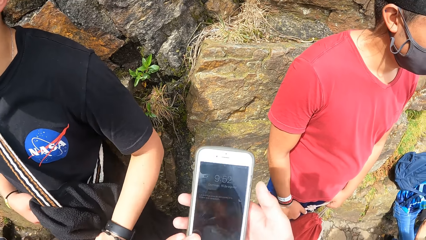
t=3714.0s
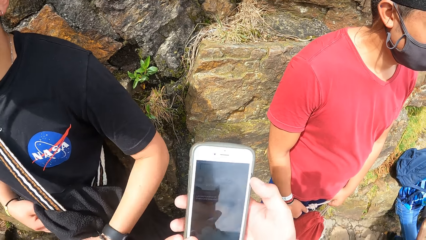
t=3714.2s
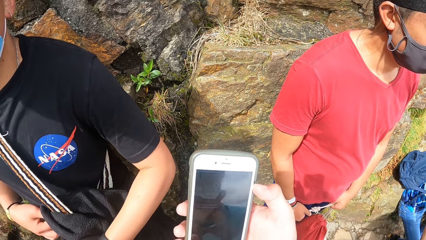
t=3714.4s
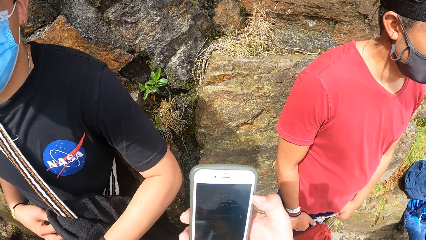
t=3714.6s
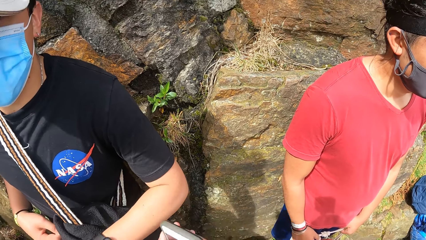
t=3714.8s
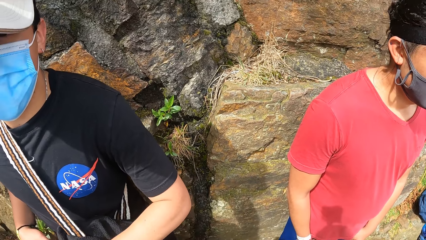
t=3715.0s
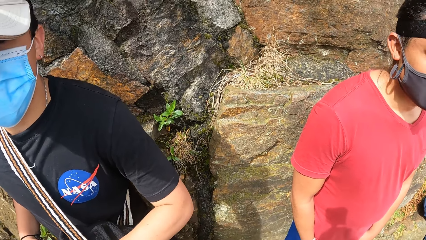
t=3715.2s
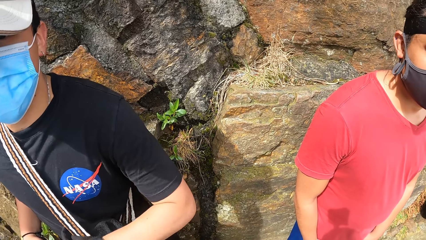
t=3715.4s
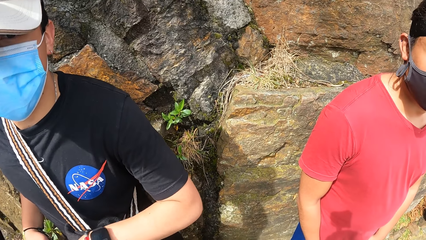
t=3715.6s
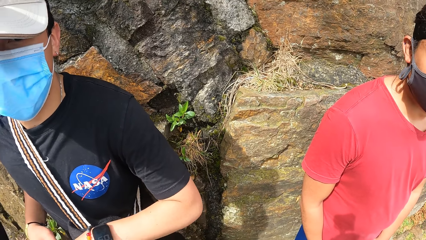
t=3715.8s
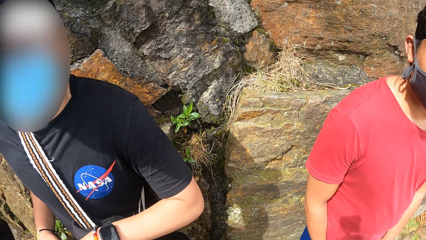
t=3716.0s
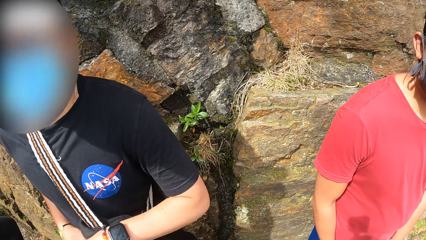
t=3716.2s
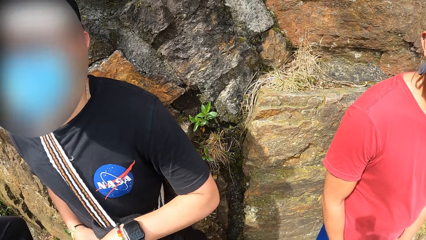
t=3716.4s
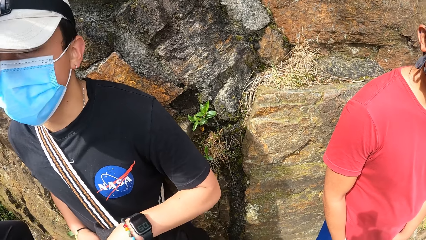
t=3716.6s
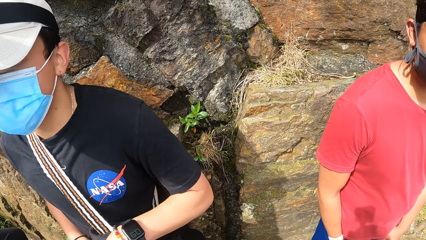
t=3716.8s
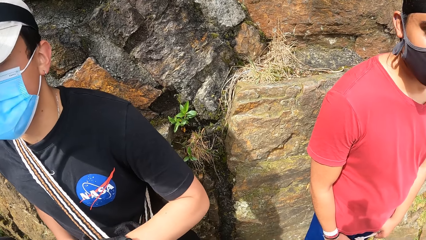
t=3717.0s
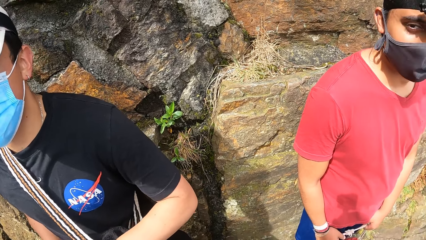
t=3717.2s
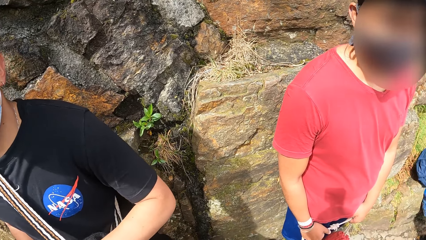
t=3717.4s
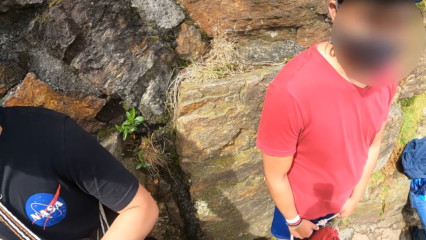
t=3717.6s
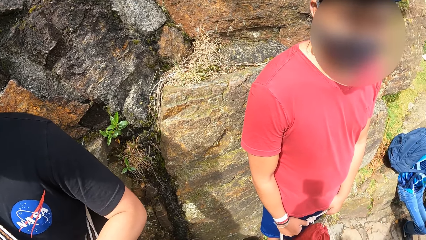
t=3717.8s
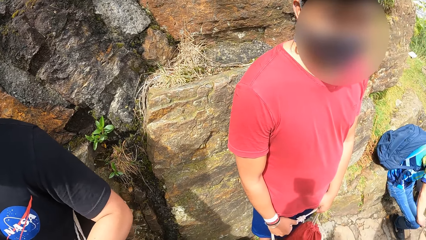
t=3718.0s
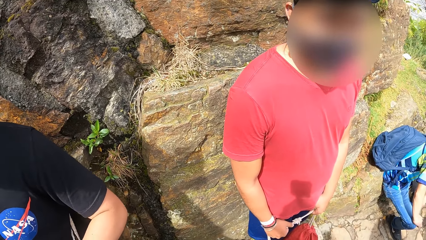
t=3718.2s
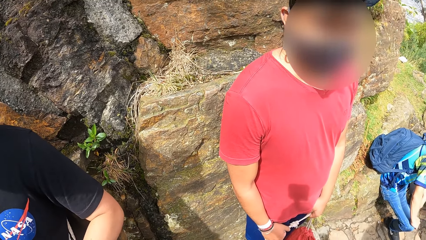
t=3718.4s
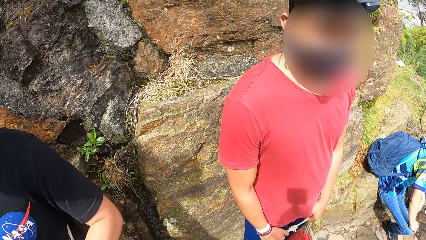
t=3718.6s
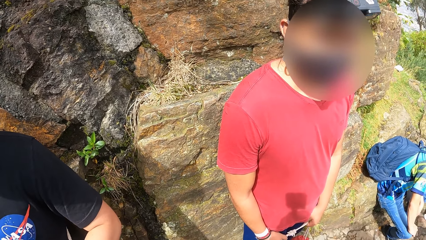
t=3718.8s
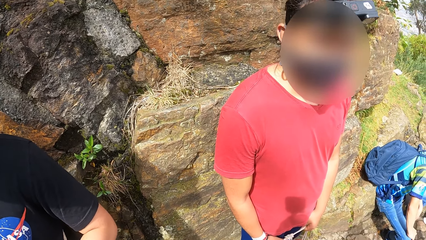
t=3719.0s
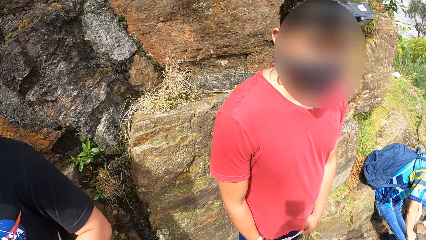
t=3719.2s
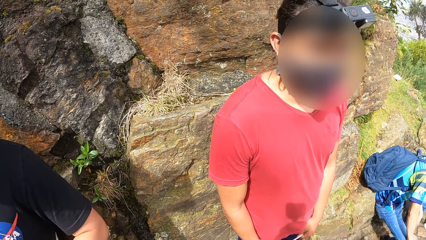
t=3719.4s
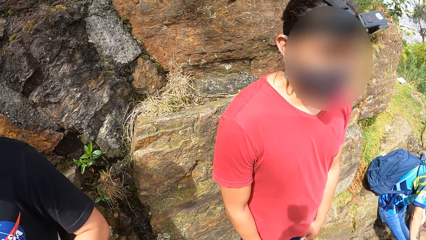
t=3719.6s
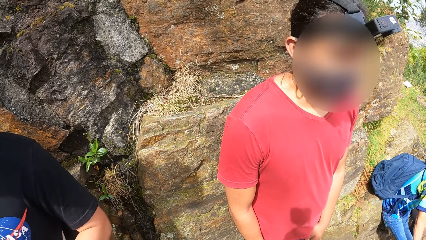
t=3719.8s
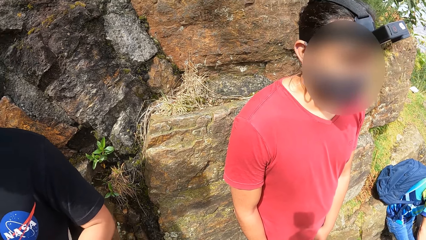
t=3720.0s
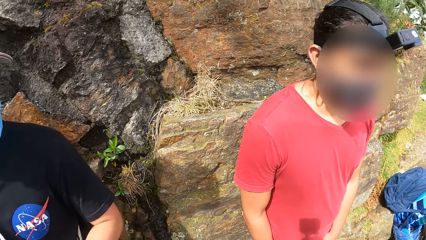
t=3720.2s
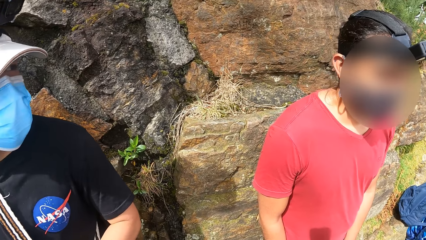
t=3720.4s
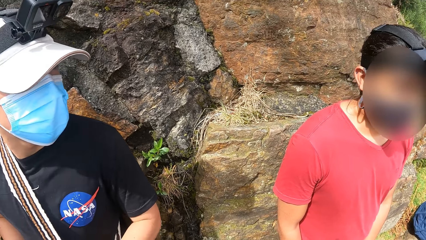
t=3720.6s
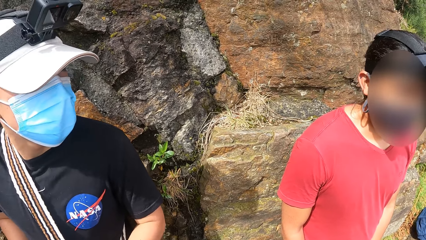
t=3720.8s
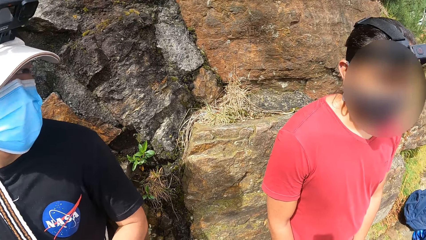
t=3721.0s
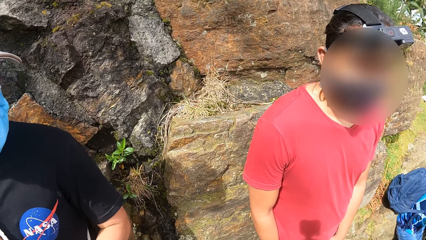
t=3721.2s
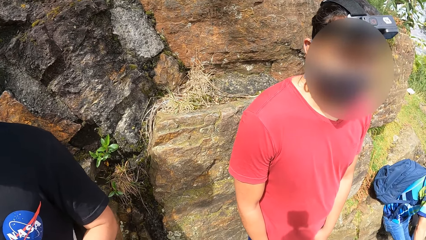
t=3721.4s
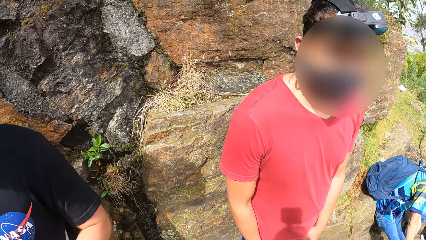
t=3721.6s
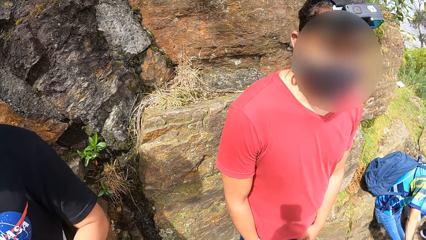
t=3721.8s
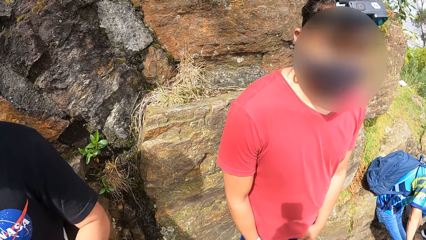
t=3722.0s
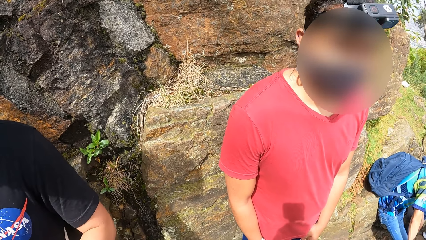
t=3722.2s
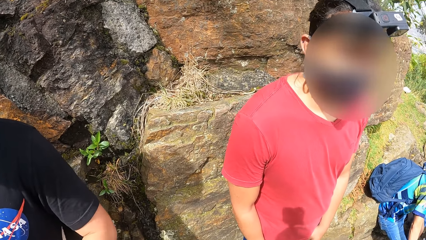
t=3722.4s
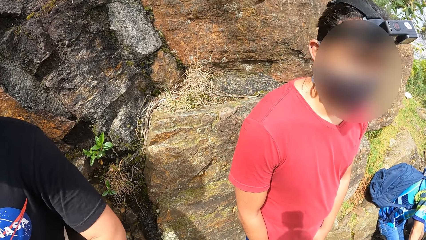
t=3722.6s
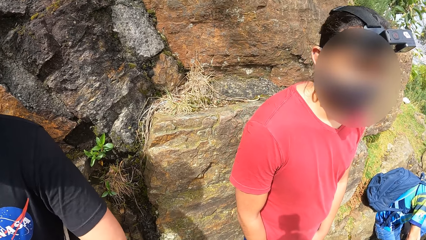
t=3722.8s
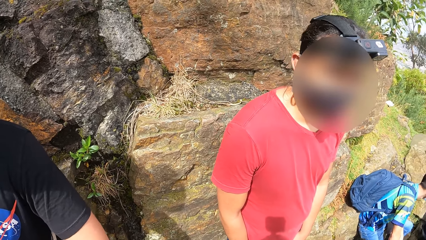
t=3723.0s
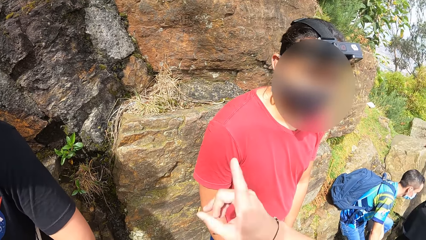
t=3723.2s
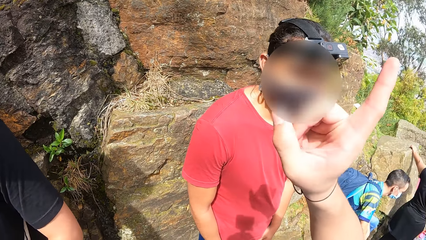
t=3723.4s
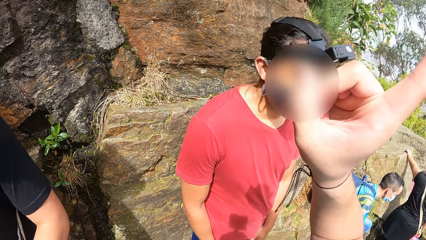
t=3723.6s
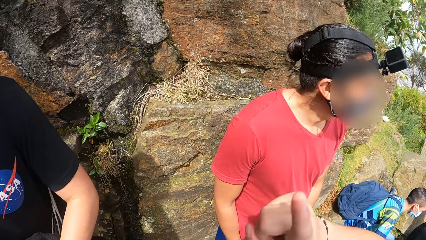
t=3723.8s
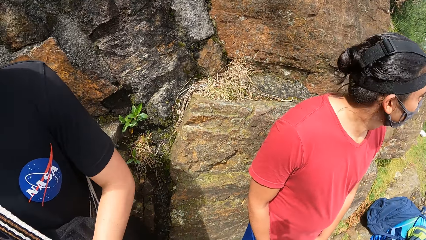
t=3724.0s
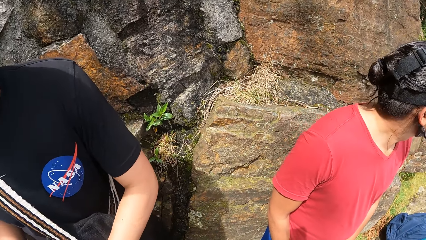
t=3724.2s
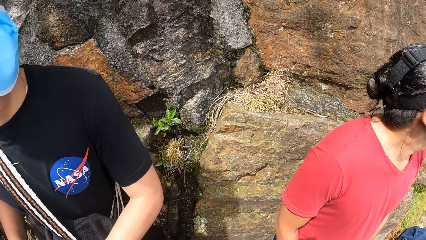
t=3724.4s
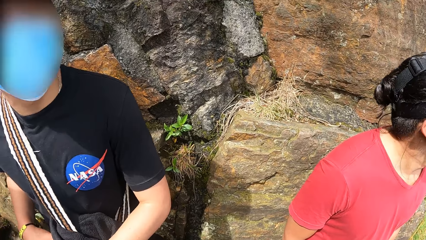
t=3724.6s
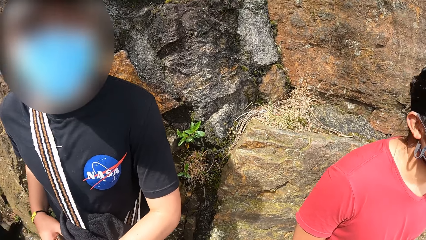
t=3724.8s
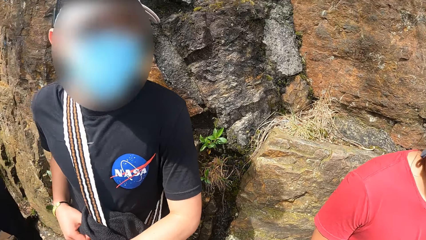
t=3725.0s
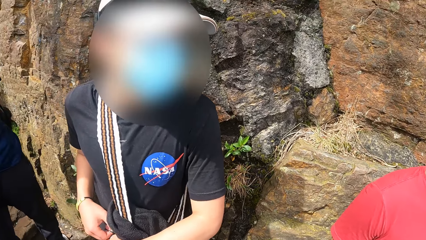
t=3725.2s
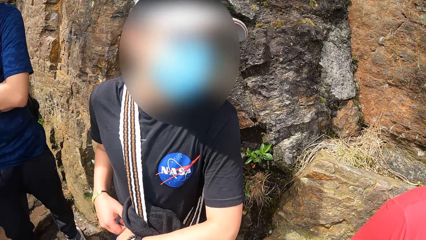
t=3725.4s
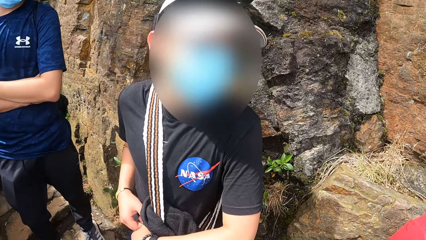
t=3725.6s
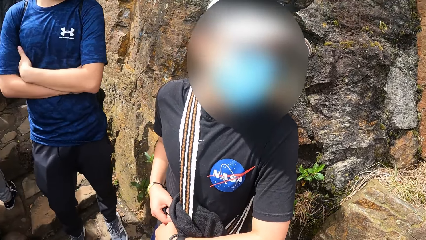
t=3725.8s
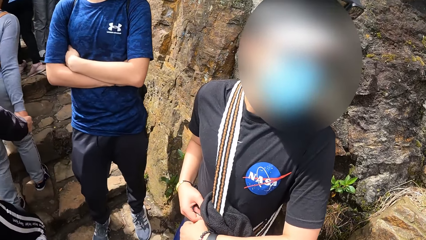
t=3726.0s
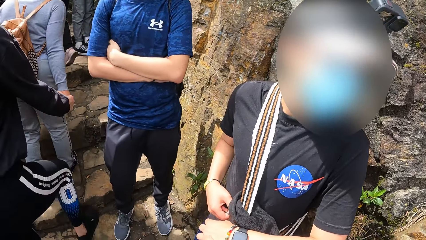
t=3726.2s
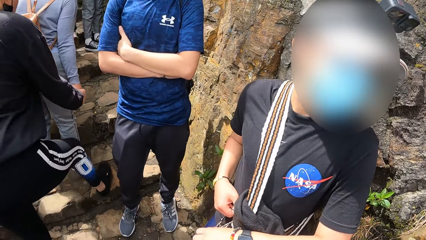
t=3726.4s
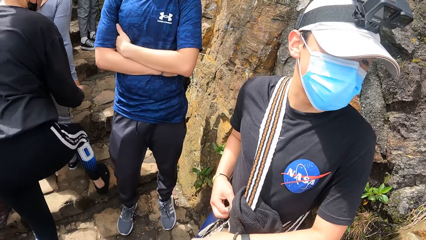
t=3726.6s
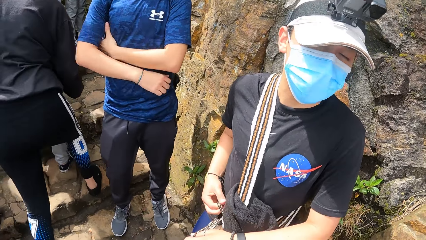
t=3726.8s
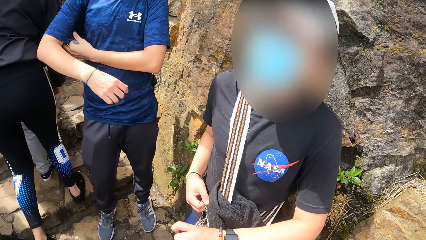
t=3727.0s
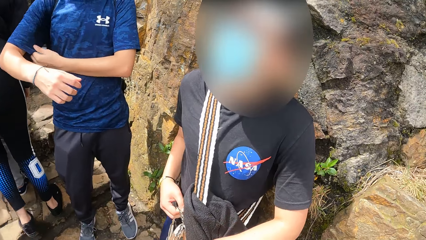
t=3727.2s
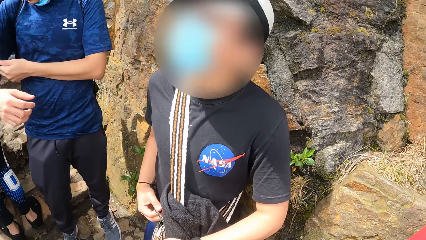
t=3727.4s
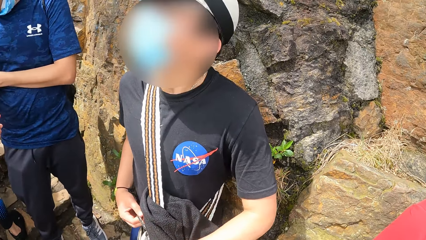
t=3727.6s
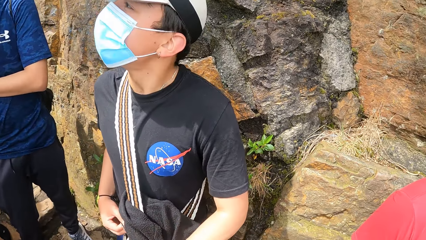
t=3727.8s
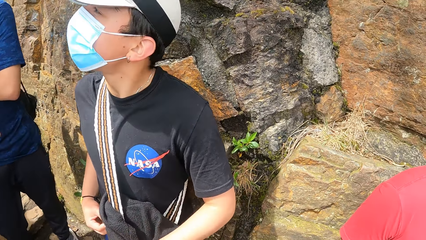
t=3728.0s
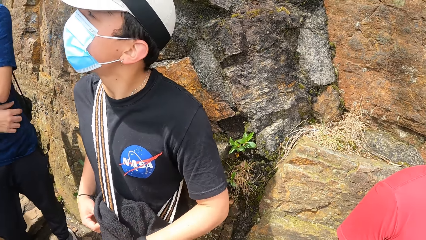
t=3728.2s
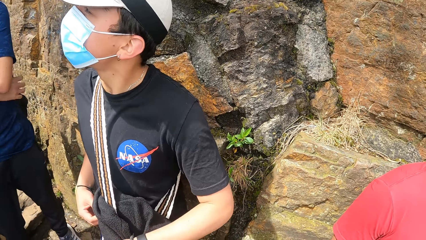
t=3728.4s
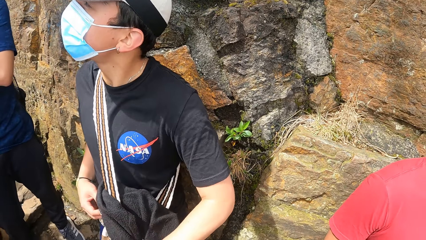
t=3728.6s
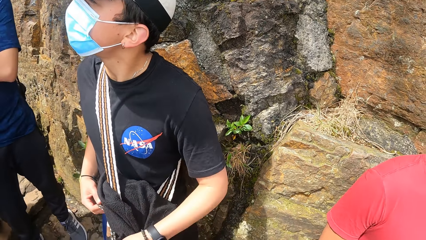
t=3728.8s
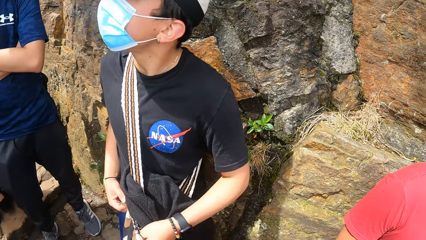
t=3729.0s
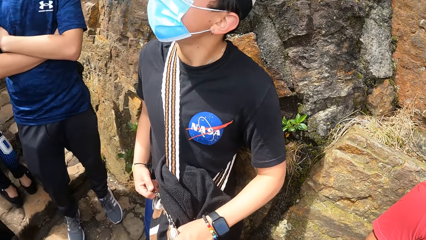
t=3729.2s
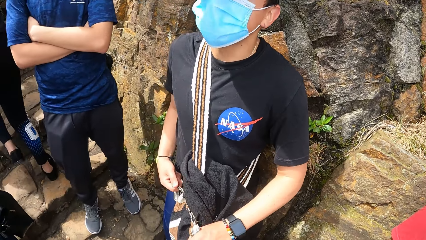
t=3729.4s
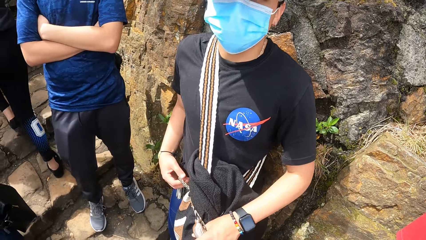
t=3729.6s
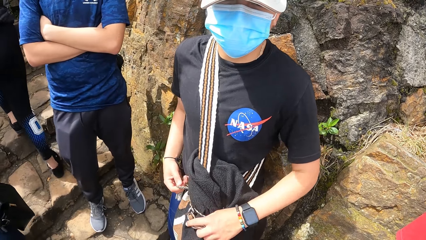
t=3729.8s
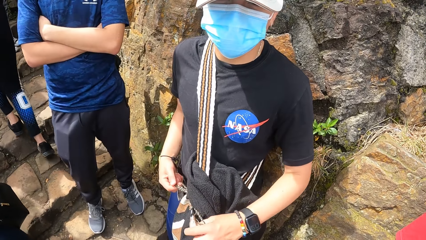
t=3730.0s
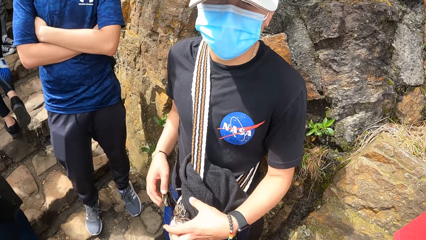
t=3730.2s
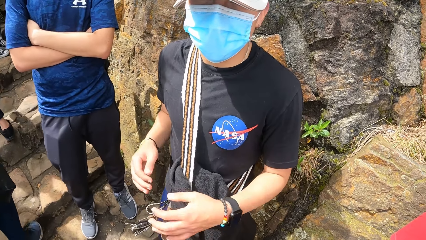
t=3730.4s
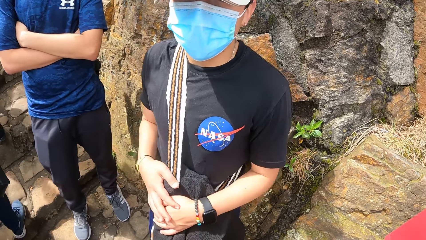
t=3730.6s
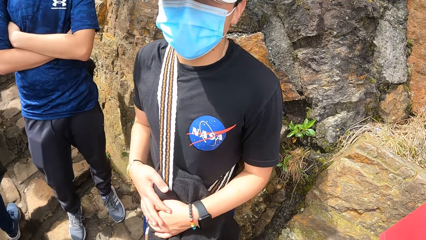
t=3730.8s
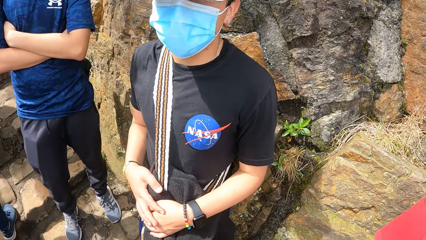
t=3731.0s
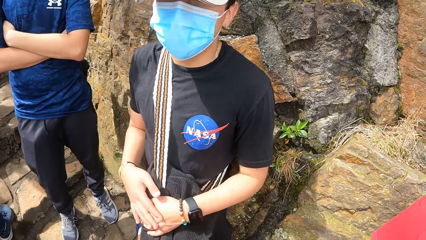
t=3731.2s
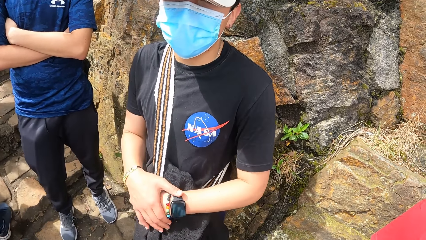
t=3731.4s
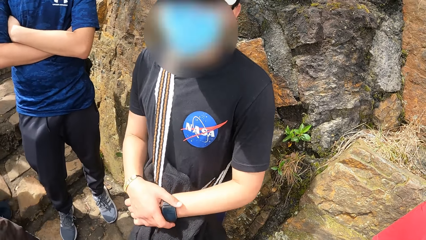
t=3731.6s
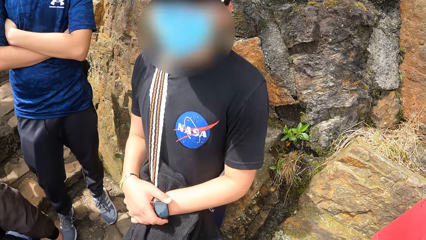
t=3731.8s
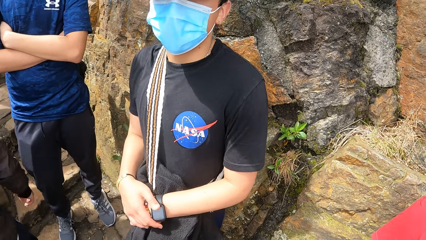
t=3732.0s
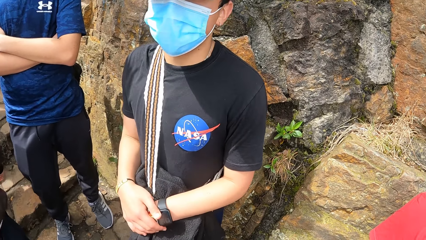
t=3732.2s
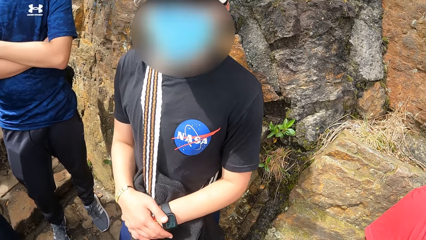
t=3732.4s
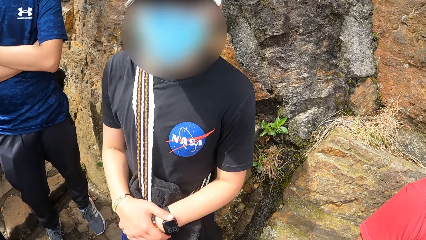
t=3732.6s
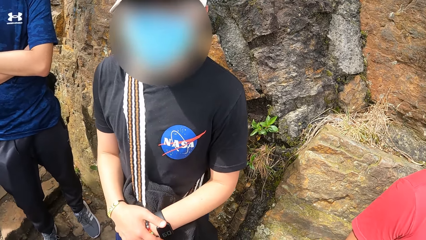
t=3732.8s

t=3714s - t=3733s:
The camera wearer operates the phone with his right hand. He holds the phone. He looks at the wall stone. He lifts the hand. He looks around. A man interacts with the camera wearer. The man puts the hands on the bag.
